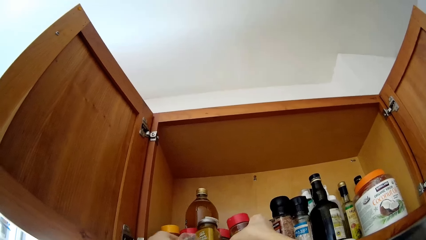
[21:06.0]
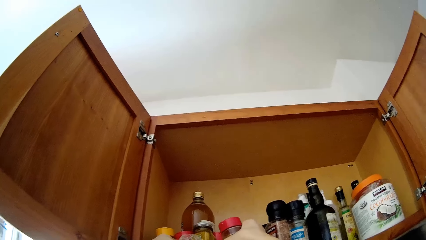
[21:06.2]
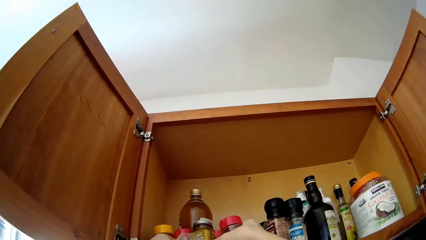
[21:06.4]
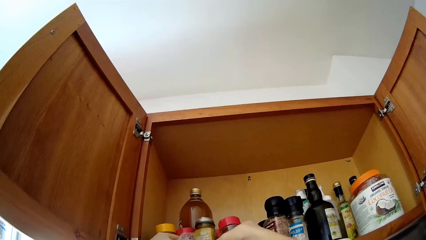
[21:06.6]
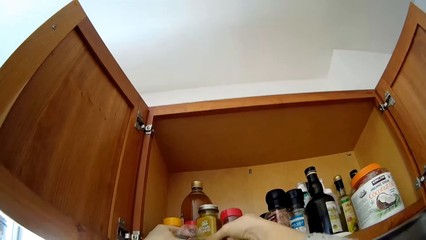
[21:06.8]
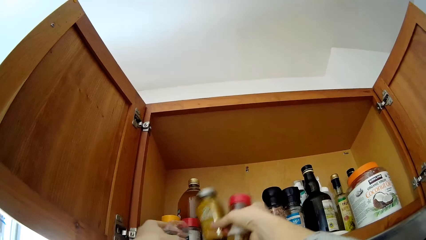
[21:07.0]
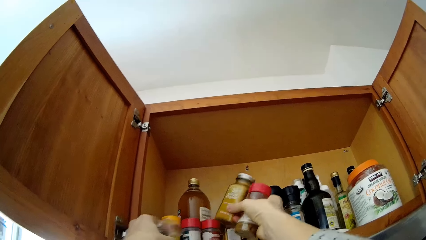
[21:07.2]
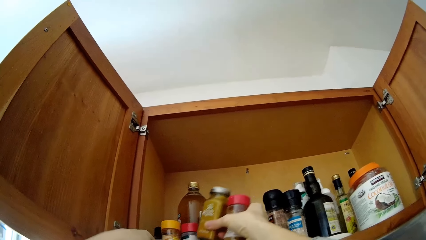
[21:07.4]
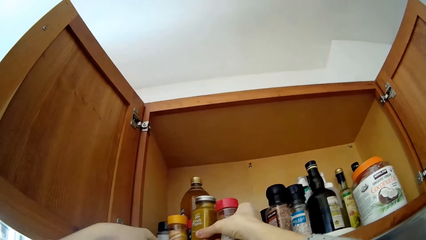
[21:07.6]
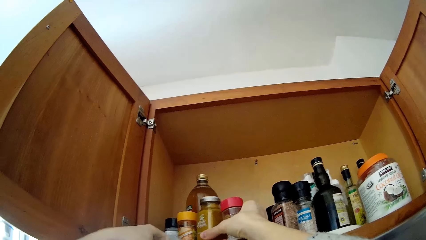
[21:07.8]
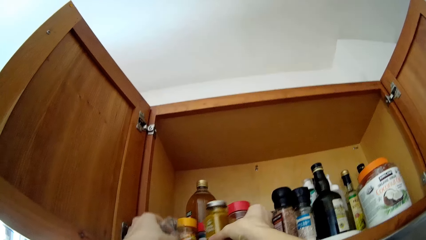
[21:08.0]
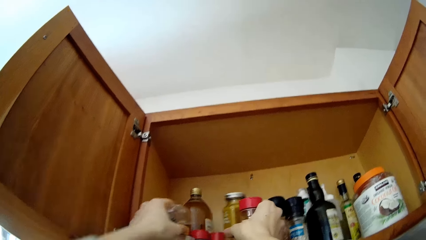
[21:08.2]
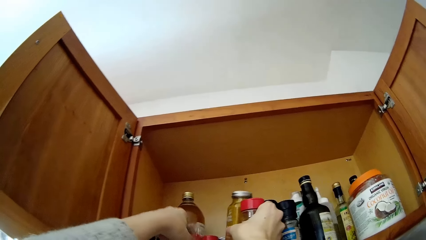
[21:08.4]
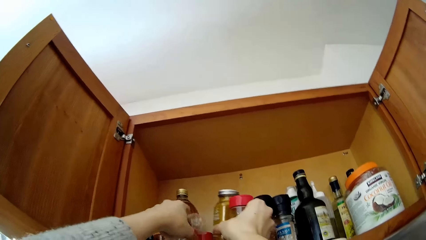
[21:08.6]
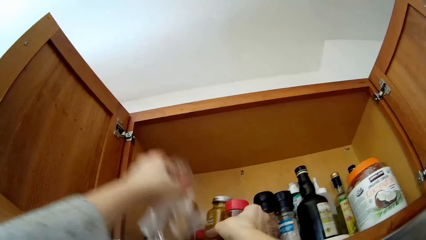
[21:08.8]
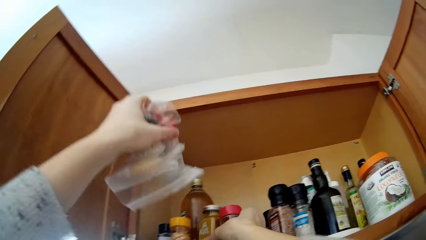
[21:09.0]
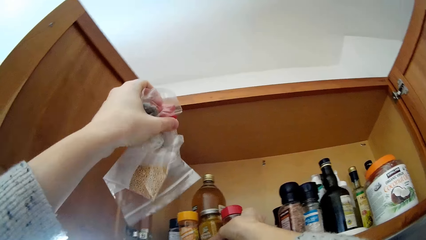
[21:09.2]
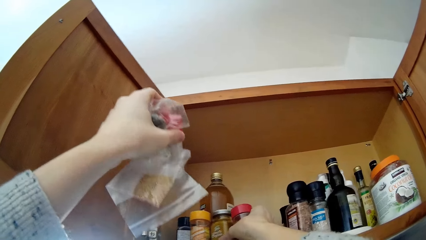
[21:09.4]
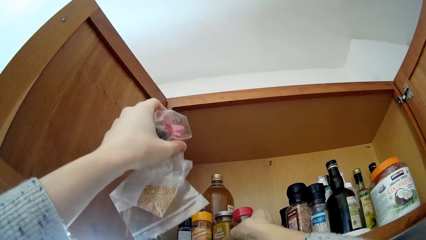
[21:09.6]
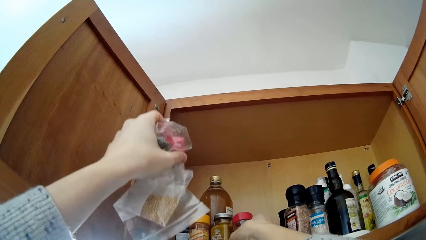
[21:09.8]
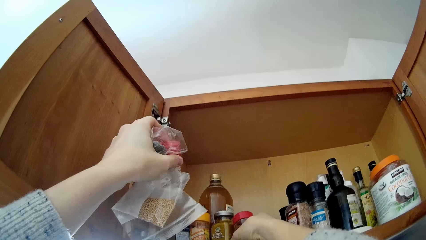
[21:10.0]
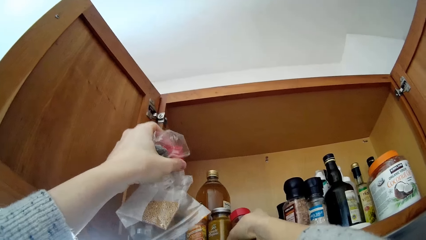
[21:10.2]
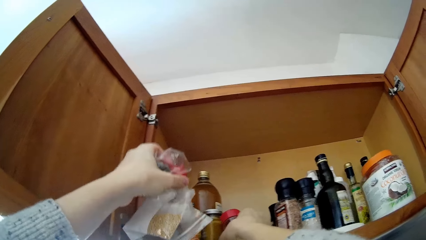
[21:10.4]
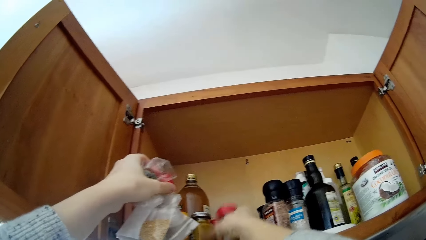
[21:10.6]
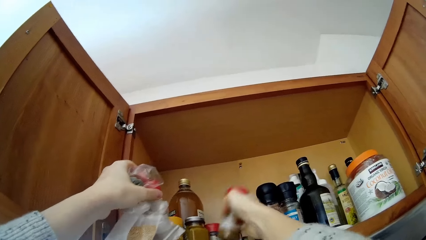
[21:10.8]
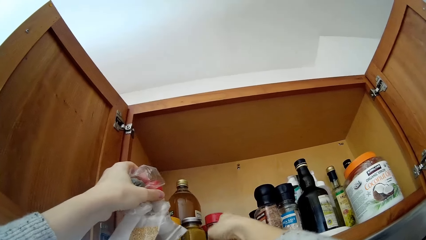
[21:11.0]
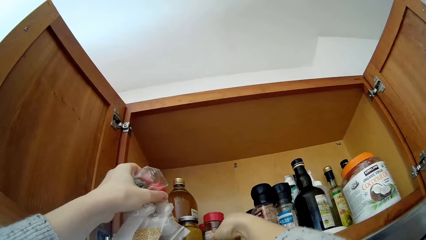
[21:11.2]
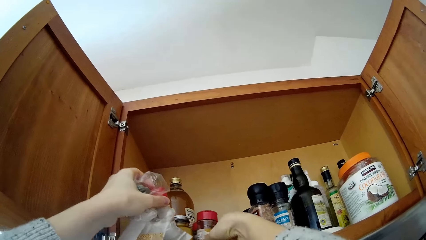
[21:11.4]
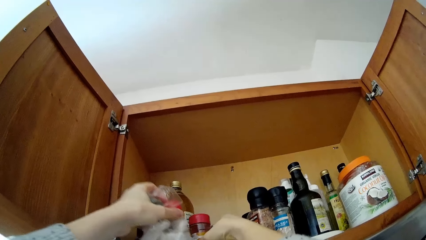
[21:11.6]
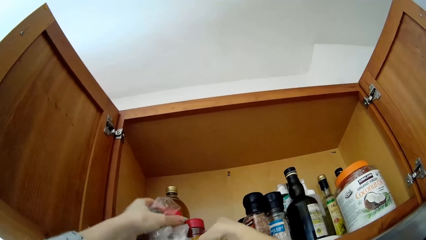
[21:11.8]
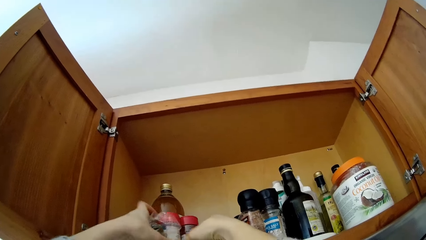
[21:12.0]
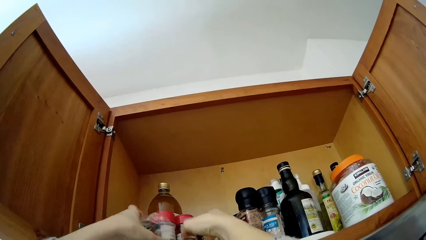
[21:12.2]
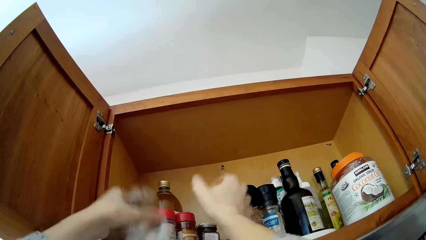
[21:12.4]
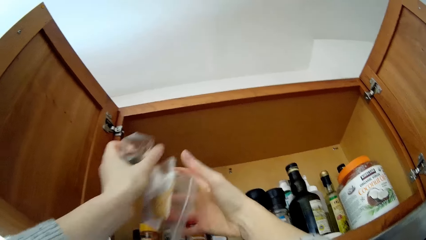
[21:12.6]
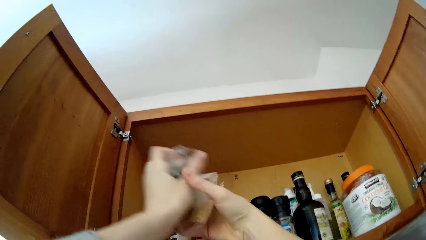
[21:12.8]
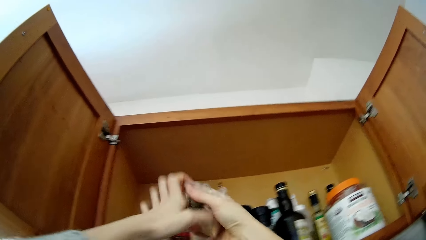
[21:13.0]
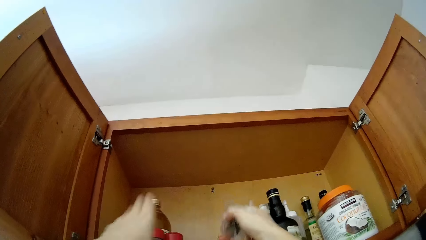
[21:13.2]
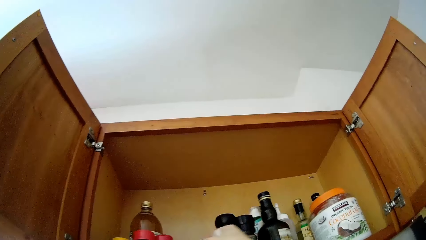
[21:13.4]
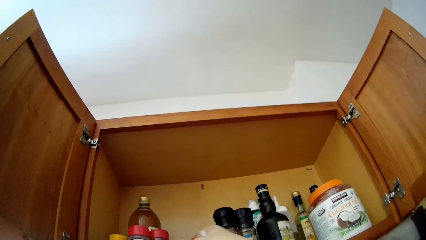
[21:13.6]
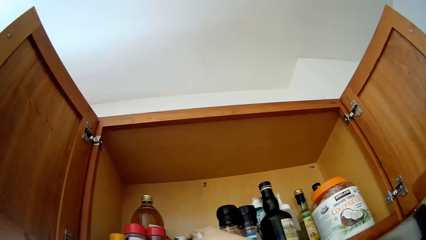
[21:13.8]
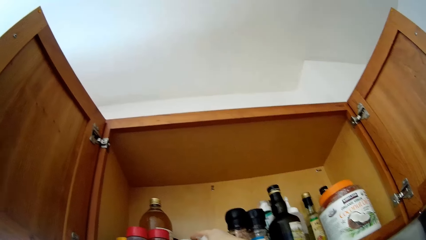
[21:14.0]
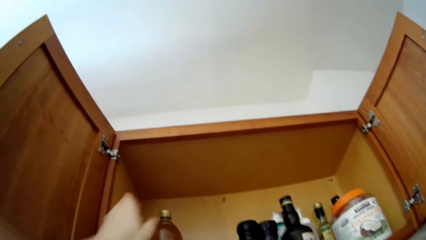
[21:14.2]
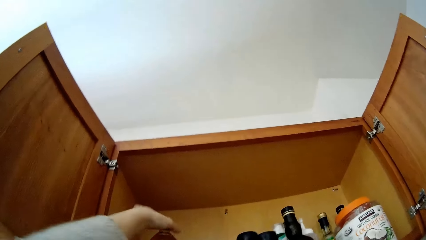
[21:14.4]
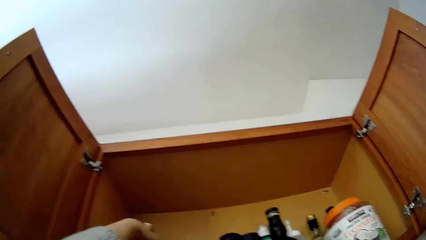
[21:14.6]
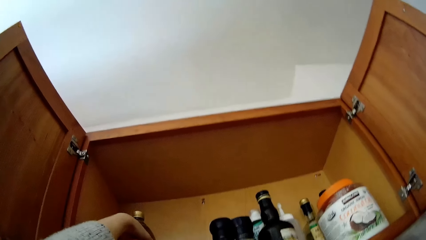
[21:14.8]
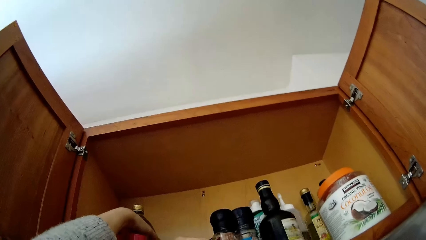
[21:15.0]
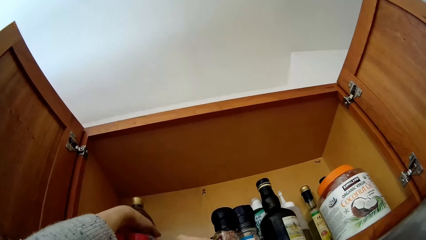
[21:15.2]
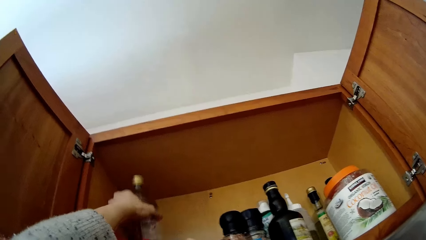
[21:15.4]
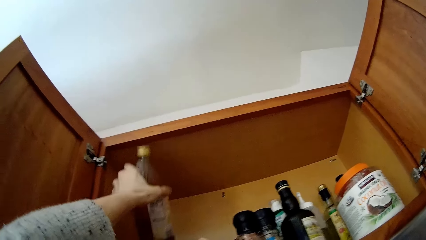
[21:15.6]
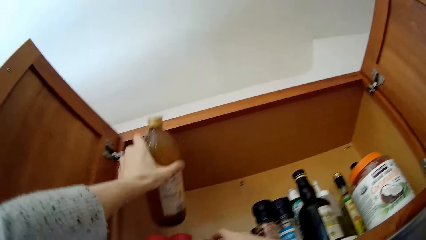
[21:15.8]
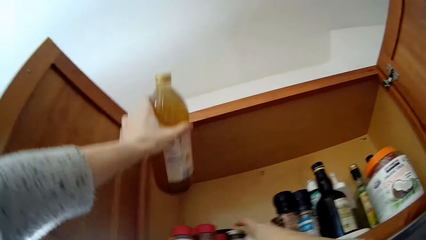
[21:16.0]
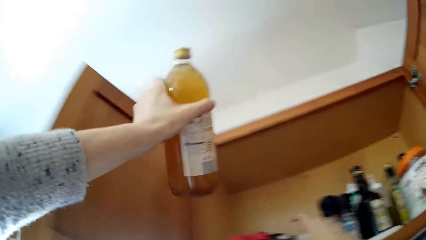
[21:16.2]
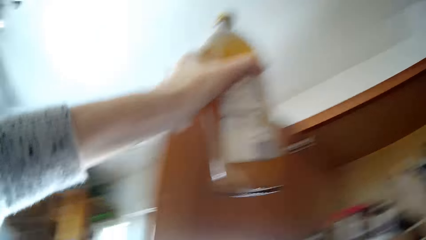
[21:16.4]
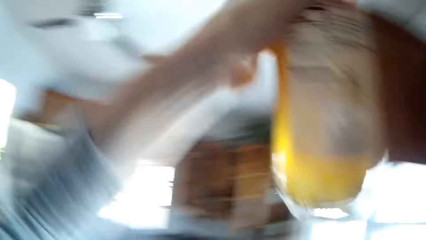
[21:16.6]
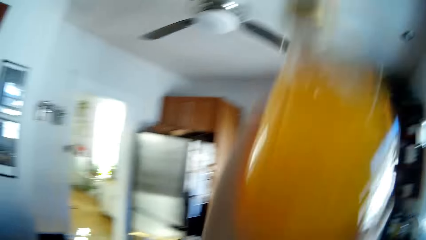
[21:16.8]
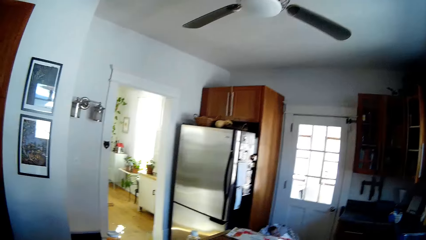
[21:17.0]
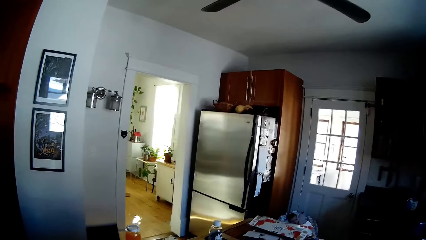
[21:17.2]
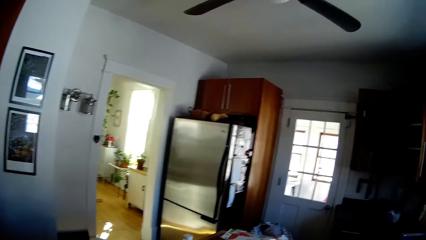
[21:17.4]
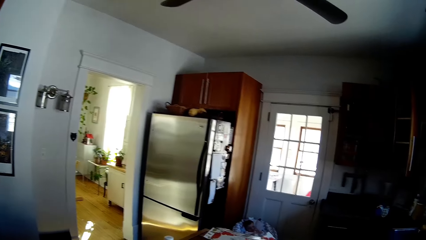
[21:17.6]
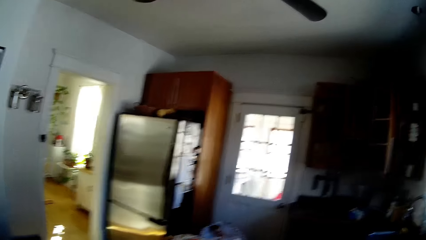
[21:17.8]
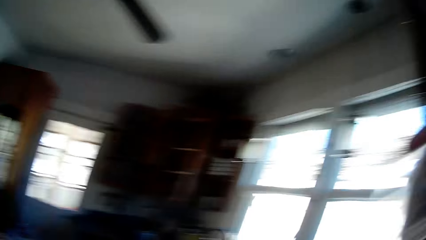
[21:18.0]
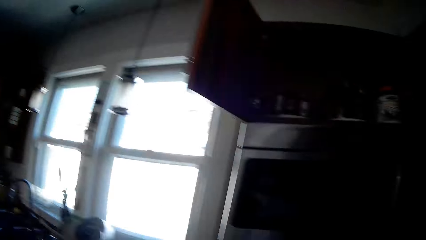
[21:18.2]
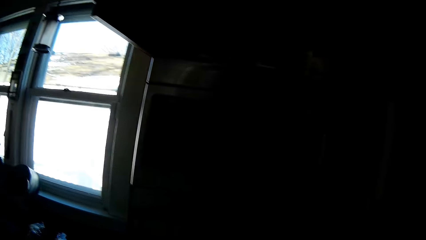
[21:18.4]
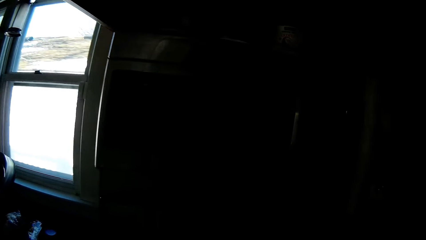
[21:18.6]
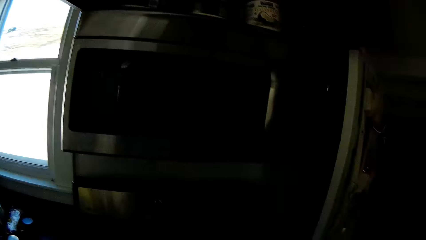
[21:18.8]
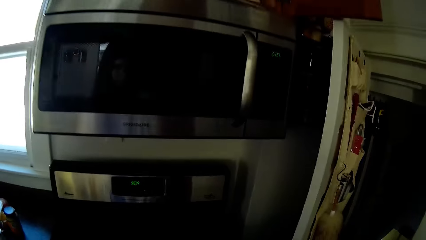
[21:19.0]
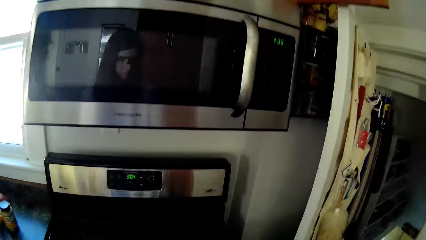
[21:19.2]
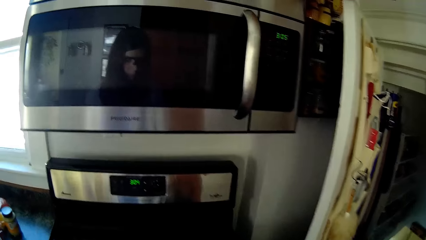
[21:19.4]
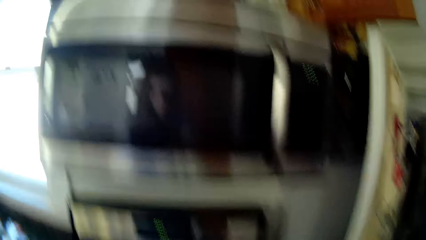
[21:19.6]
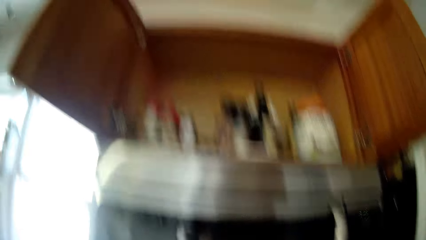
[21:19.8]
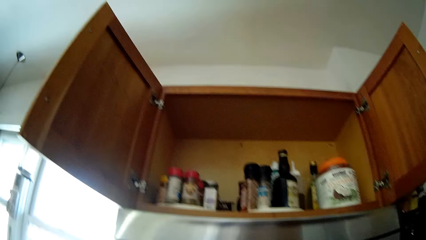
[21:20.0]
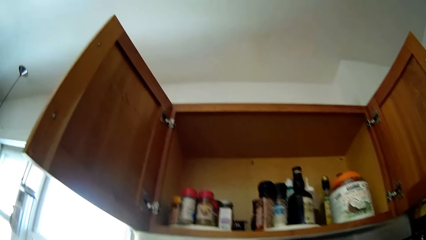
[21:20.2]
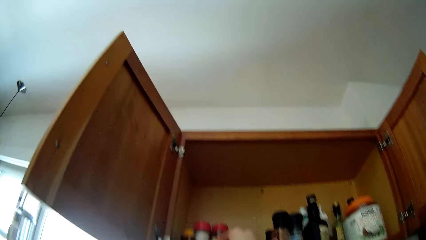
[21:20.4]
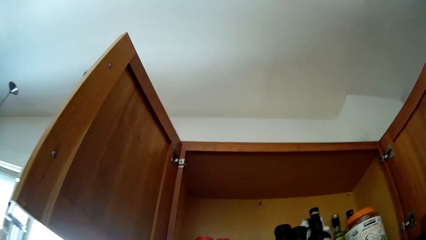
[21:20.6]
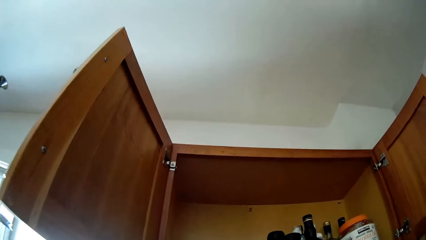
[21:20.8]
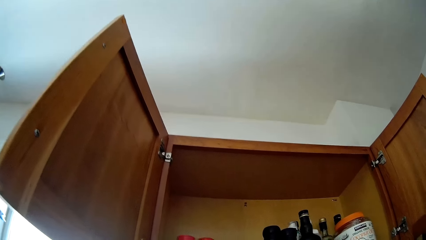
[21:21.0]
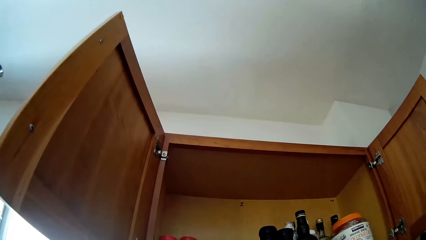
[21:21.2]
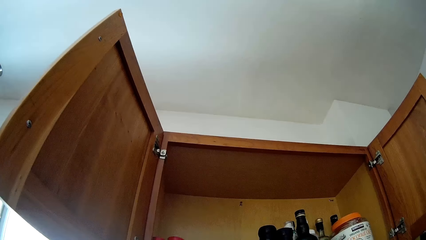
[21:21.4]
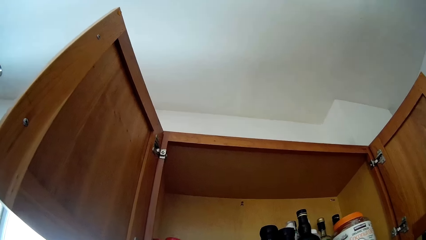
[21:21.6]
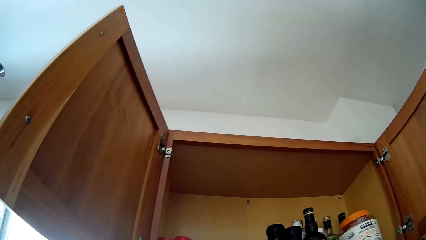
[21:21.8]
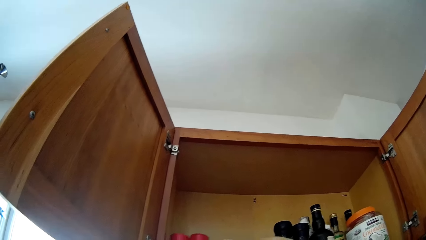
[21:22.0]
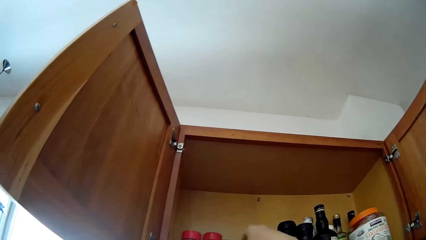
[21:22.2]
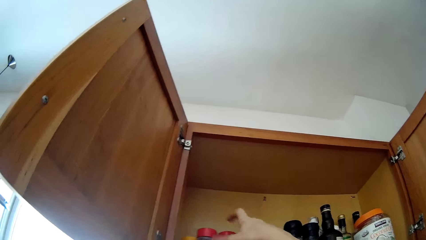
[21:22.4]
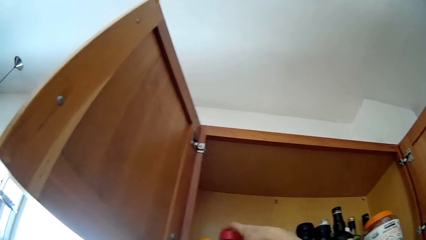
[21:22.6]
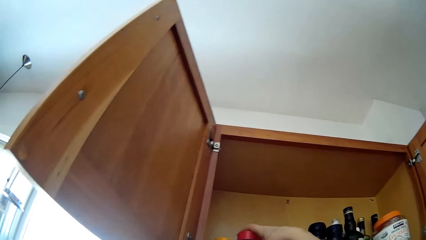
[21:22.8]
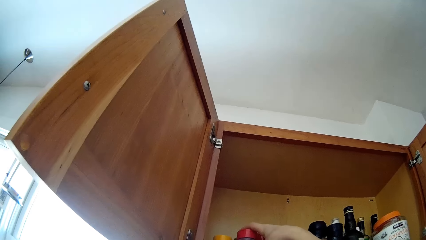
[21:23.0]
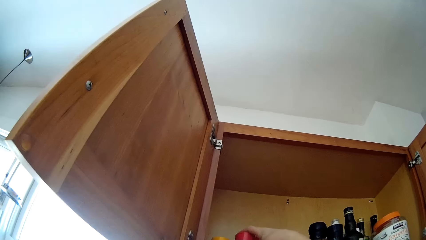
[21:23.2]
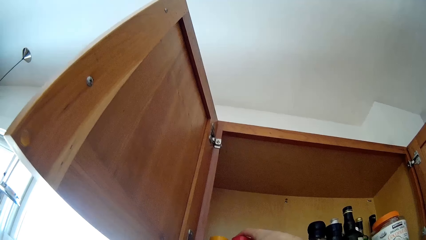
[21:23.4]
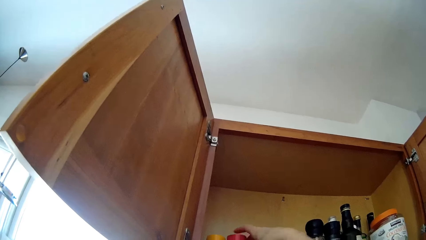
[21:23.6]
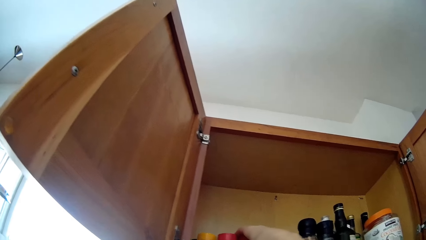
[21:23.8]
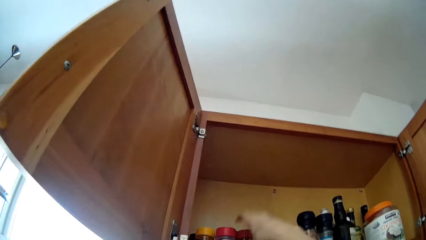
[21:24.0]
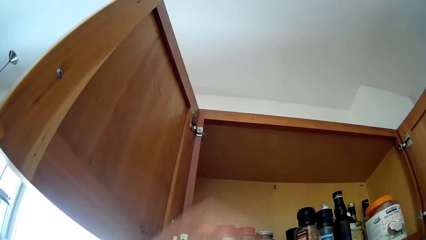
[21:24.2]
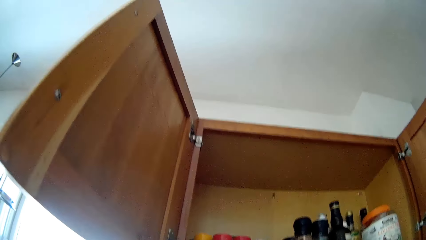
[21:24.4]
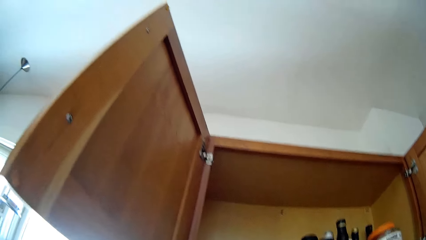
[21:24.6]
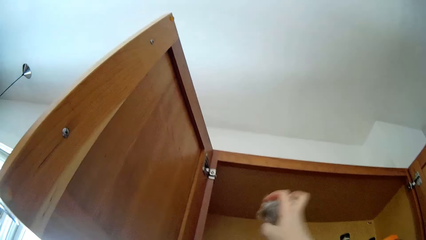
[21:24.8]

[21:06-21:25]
The camera wearer holds plastic paper. She passes some polythene bags of spices from her left hand to her right hand. She drops the polythene bags of spices inside the kitchen cabinet. She takes out the bottle of apple cider vinegar from the kitchen cabinet with her left hand. She arranges some containers of spices inside the kitchen cabinet with her right hand.
